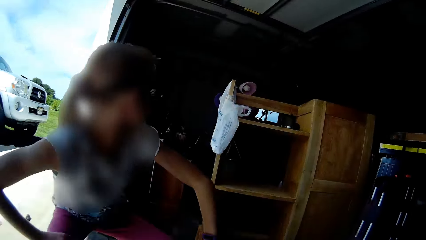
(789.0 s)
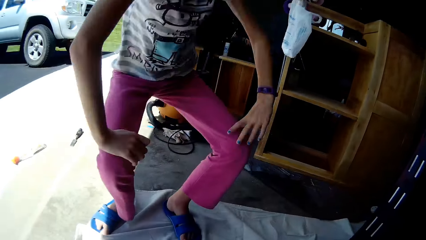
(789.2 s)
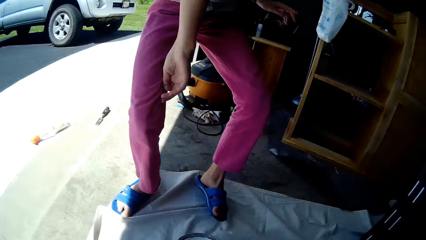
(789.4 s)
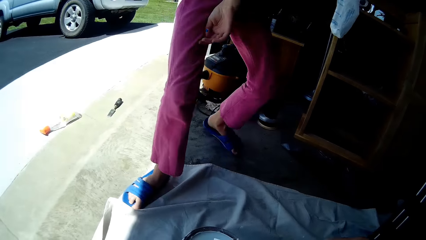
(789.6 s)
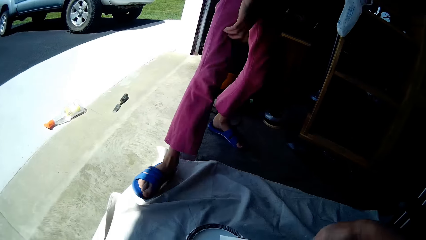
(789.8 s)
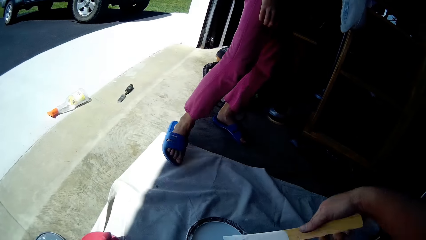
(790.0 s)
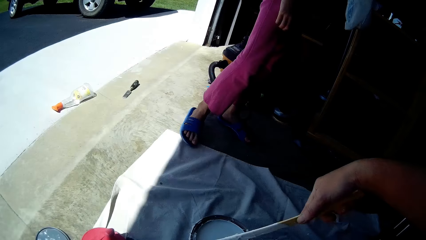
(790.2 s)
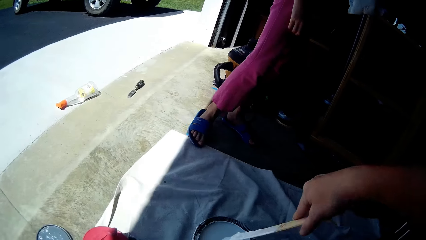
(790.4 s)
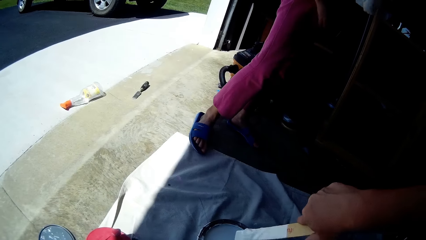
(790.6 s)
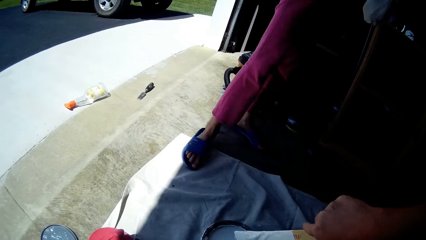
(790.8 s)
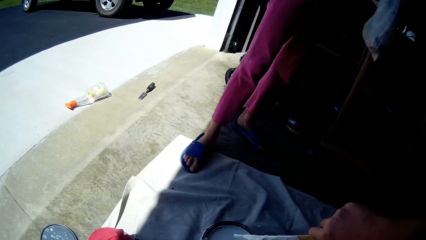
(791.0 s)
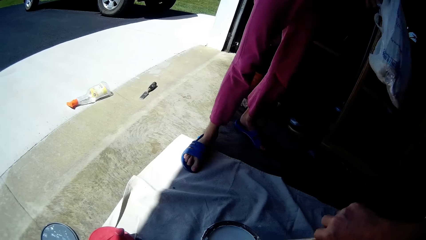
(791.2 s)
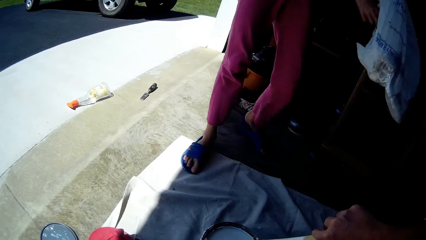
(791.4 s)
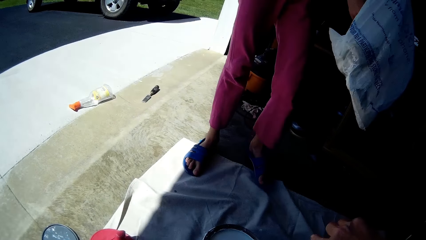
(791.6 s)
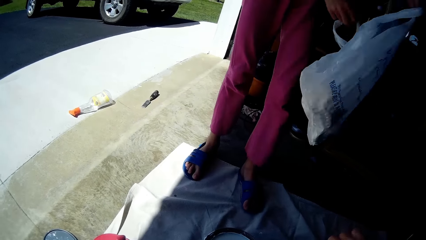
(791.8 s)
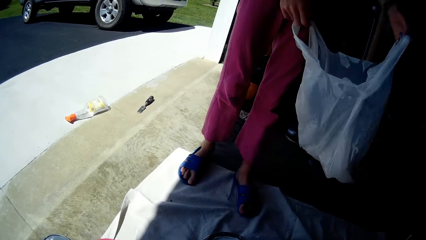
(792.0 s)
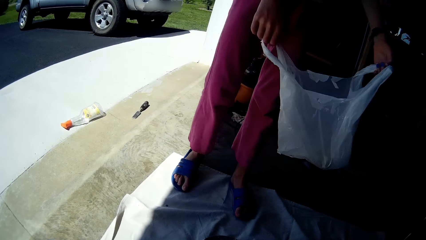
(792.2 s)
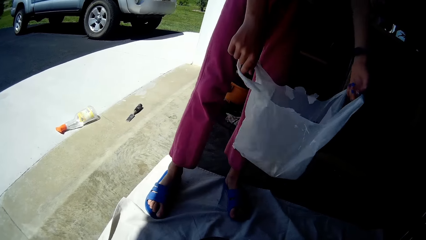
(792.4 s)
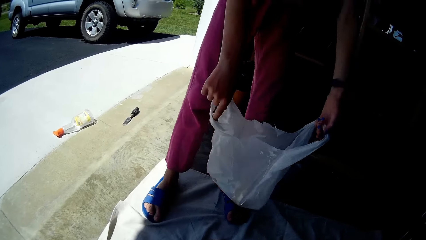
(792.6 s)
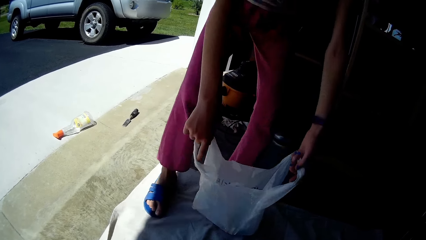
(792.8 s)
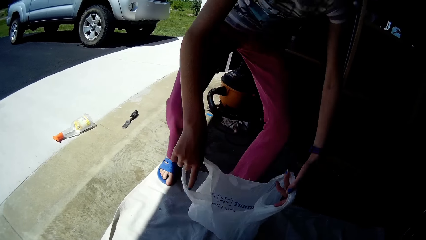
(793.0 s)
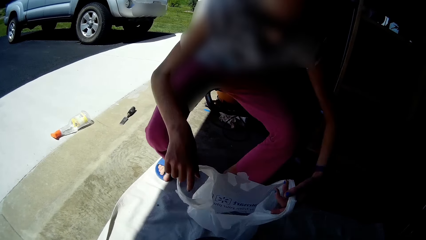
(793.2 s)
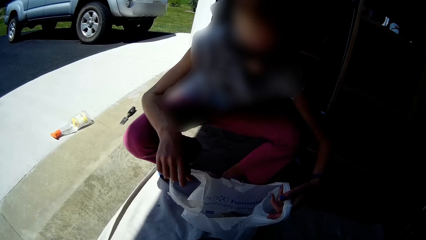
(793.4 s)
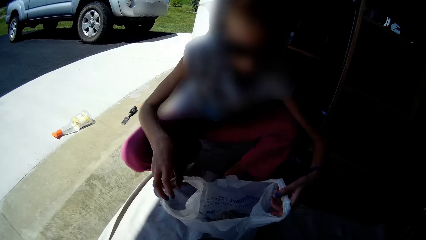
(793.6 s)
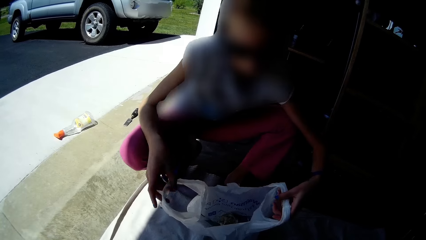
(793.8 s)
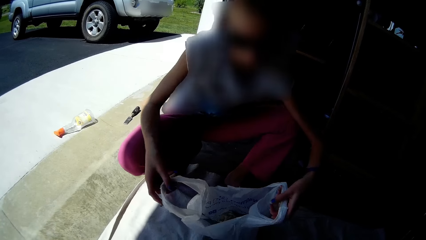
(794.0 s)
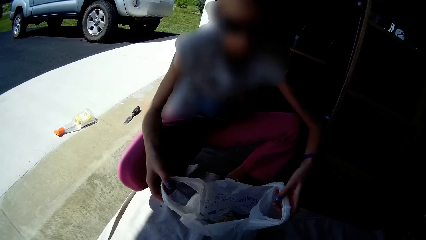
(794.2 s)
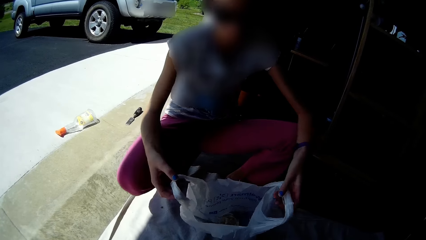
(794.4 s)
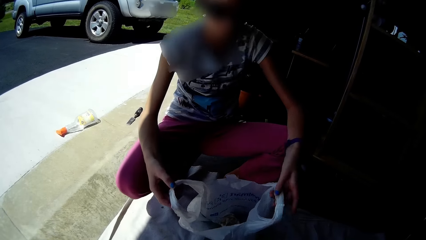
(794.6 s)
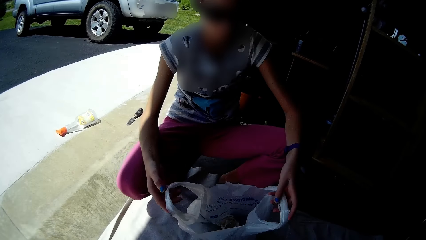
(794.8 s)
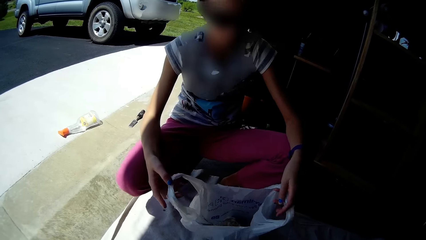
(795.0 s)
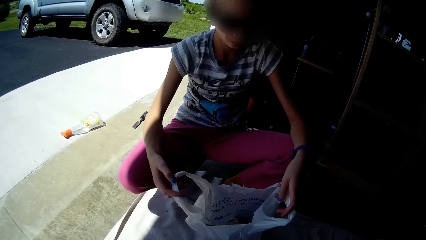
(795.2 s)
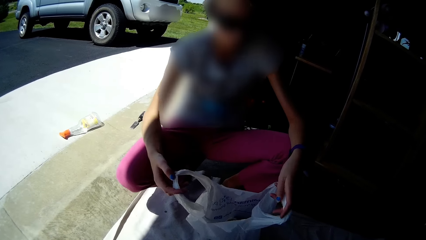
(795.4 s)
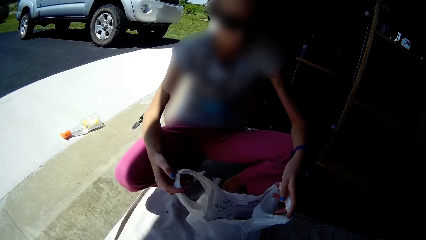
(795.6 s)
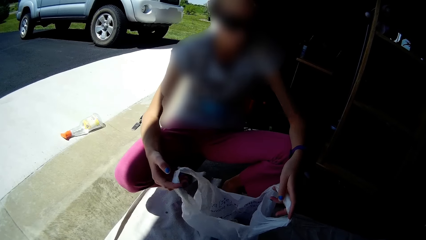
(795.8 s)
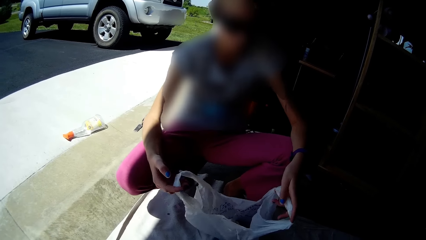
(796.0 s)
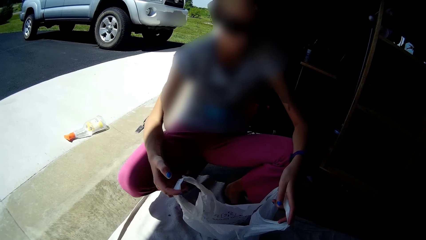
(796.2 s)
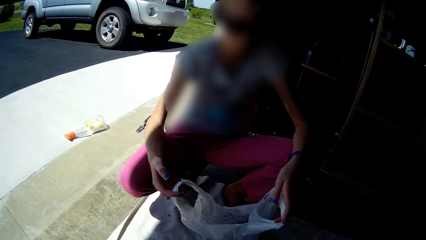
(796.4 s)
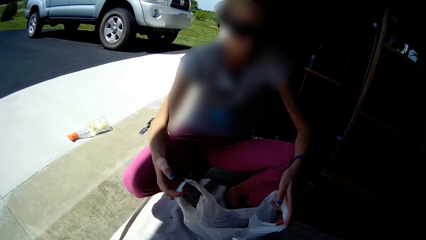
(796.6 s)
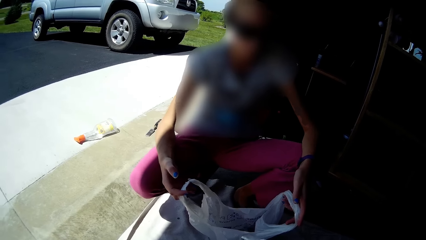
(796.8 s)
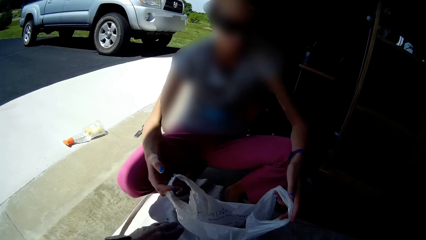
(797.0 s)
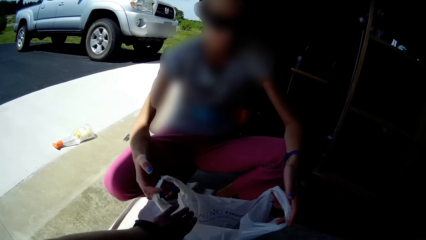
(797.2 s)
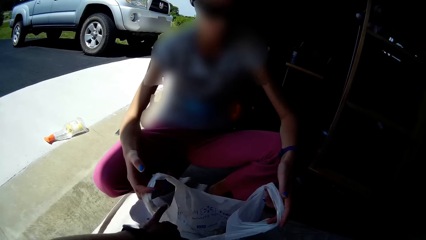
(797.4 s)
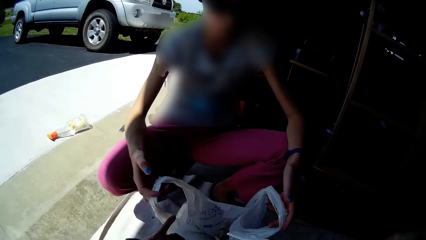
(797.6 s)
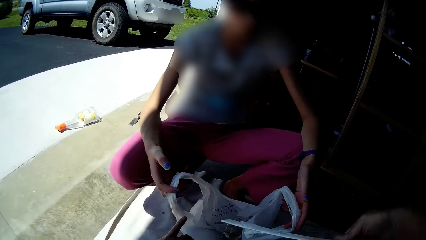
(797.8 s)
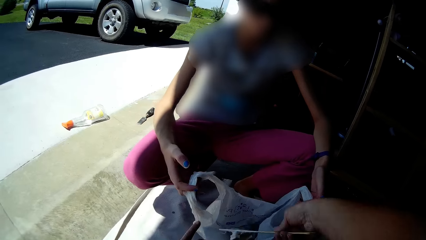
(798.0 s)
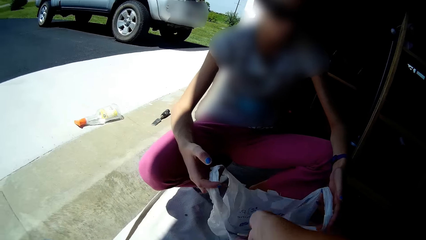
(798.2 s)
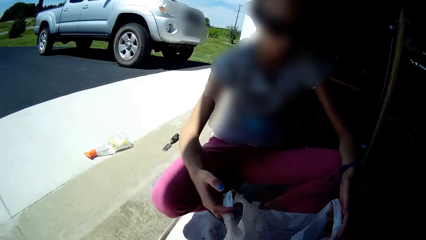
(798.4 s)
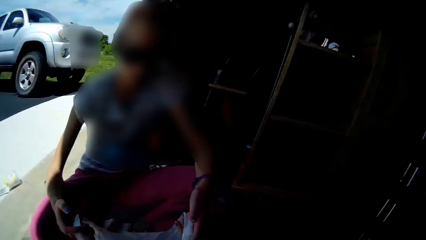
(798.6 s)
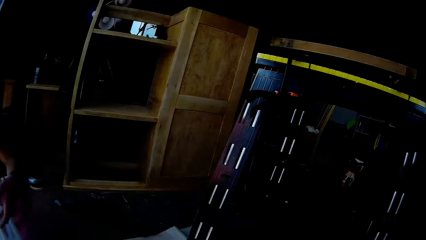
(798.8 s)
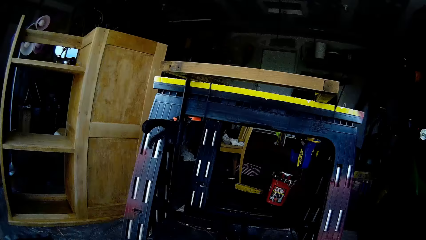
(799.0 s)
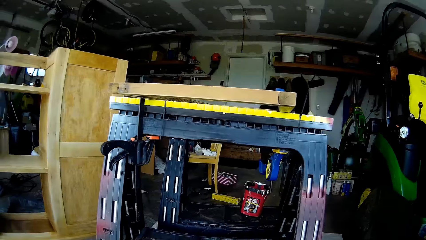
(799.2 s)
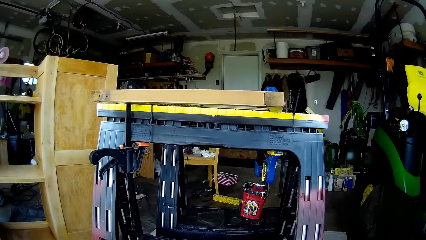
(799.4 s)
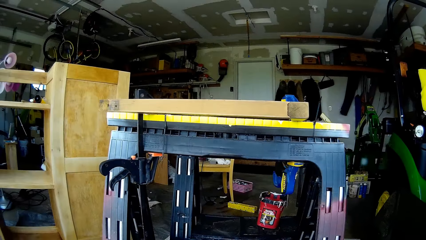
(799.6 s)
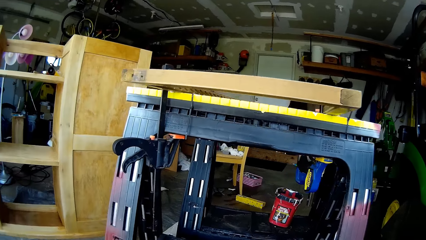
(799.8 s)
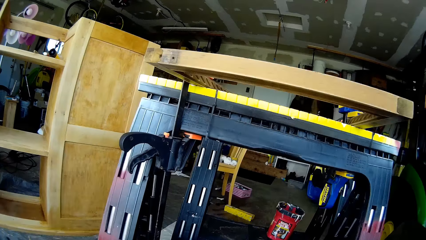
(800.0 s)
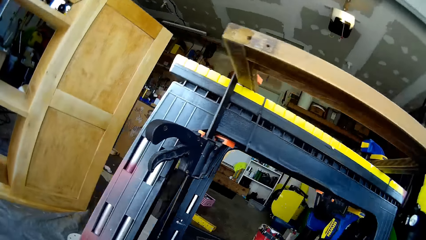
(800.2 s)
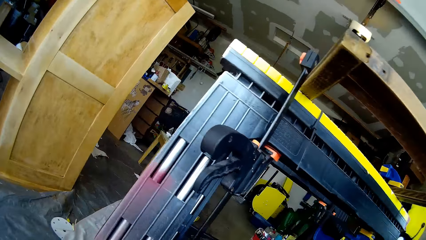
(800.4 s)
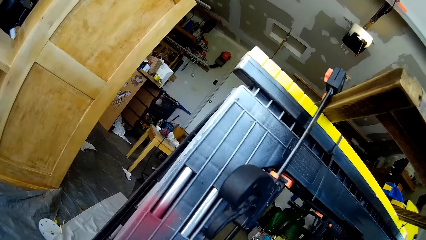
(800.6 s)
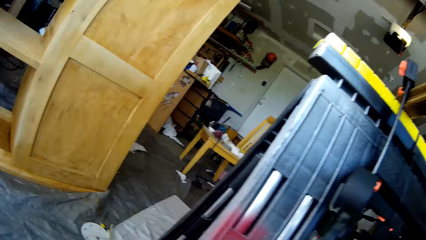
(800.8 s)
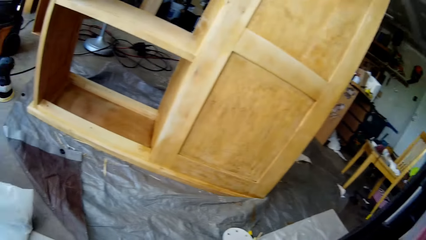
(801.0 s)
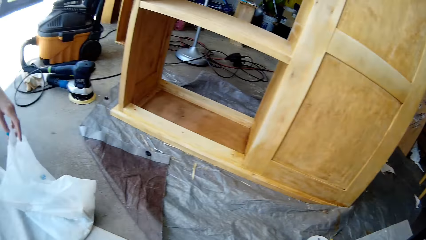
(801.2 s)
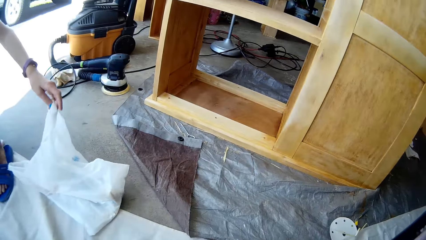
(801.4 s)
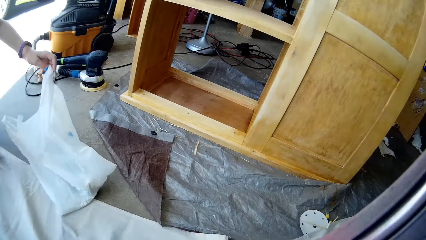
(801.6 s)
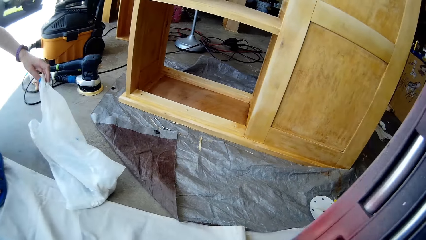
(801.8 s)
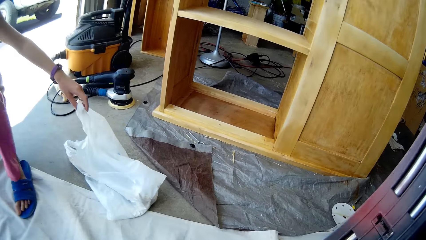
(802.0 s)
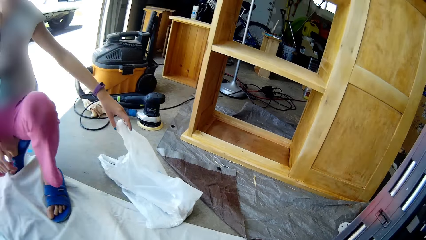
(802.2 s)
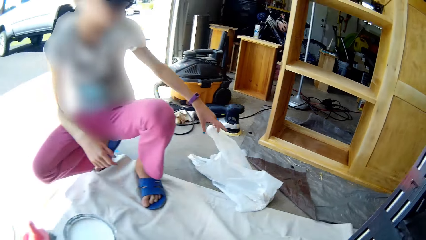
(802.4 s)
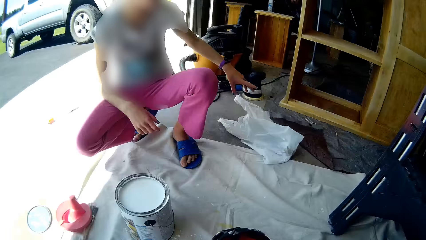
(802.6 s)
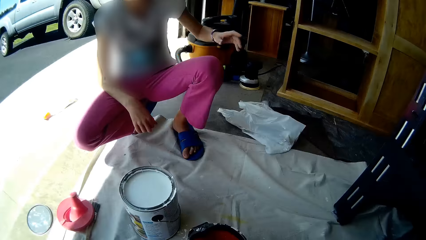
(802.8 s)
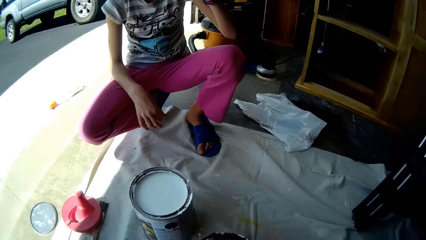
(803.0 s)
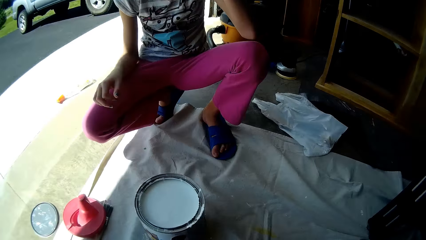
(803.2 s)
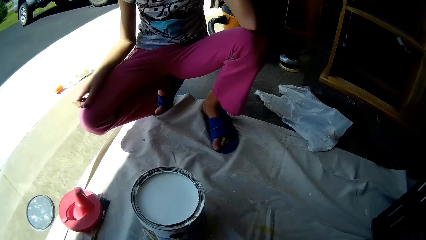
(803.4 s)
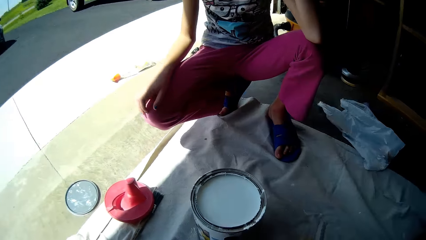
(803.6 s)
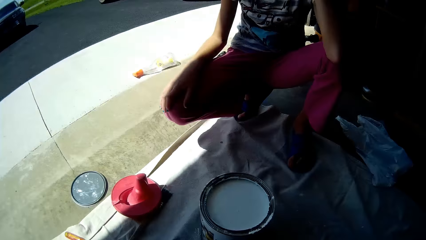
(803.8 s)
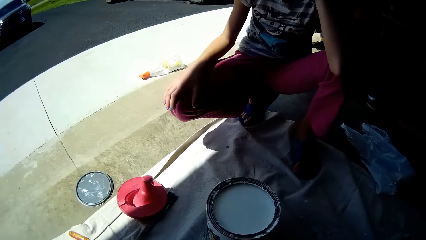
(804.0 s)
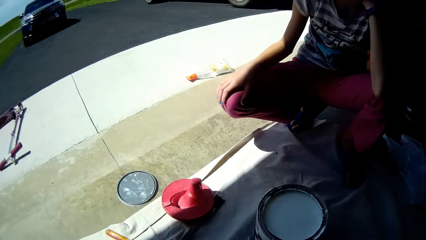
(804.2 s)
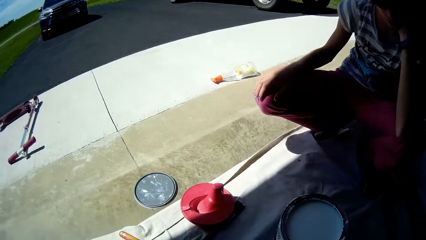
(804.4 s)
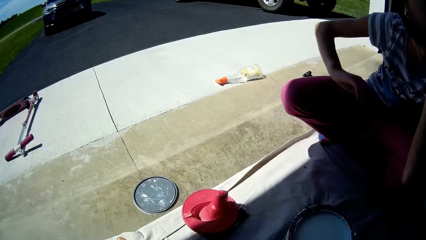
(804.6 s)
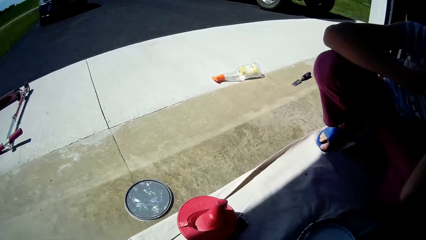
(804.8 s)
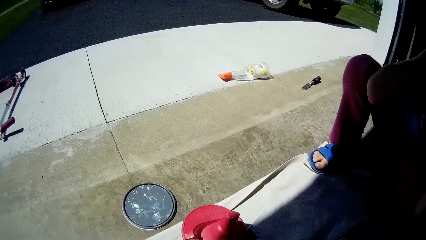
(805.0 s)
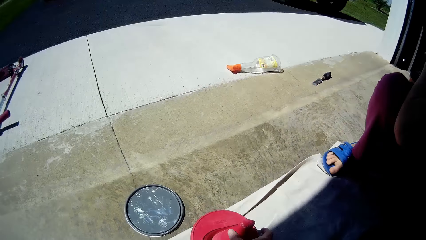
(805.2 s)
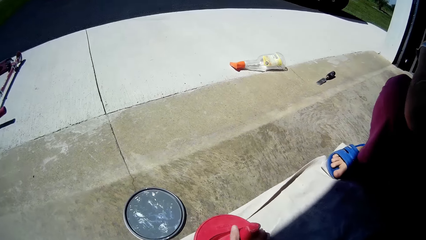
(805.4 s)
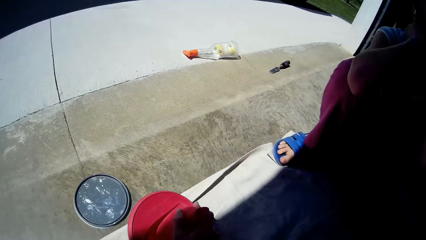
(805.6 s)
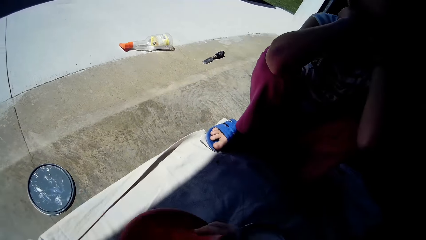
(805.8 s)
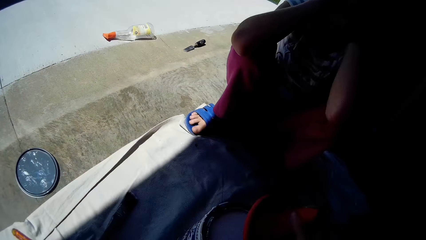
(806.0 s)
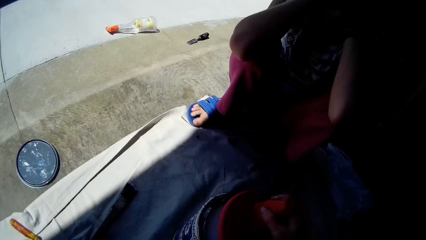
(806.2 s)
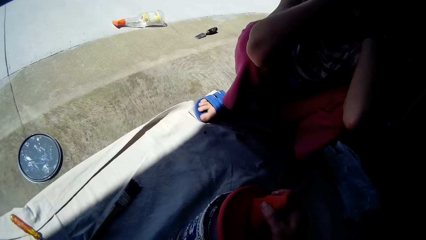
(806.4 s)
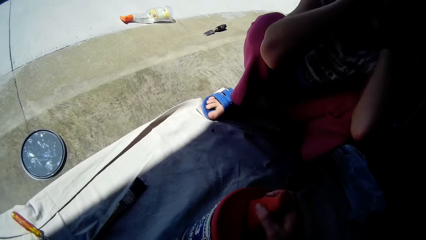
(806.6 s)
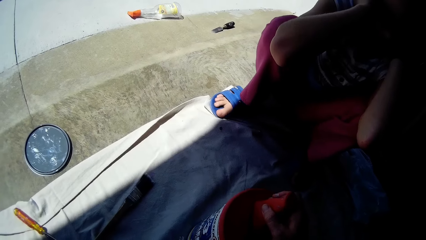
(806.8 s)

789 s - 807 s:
A woman picks a nylon or polythene bag from a wooden furniture with her left hand. The woman holds the nylon with both hands, and drops the nylon on the floor with both hands. The camera wearer drops the yardstick into the nylon with her right hand. She holds the polythene bag. The woman drops the nylon on the floor with her left hand. The camera wearer talks to the woman. She picks the paint lid from the floor with her right hand. She covers the paint container with the paint lid in her right hand.
